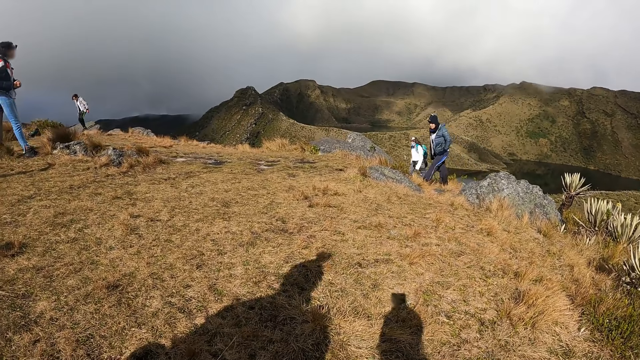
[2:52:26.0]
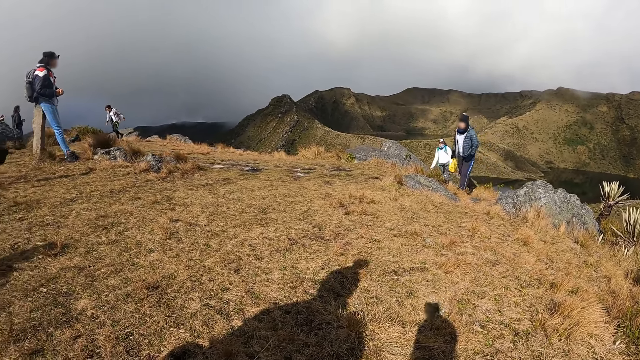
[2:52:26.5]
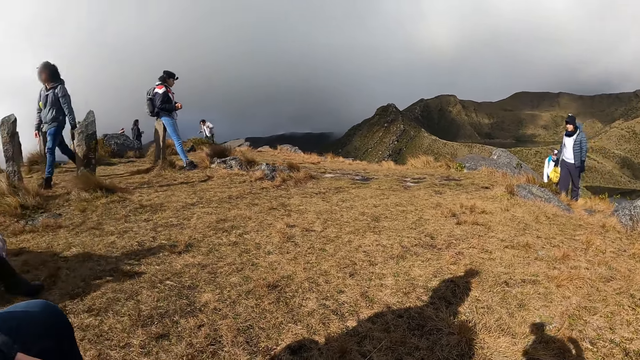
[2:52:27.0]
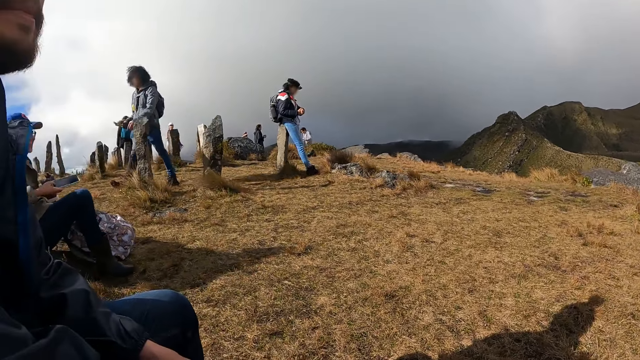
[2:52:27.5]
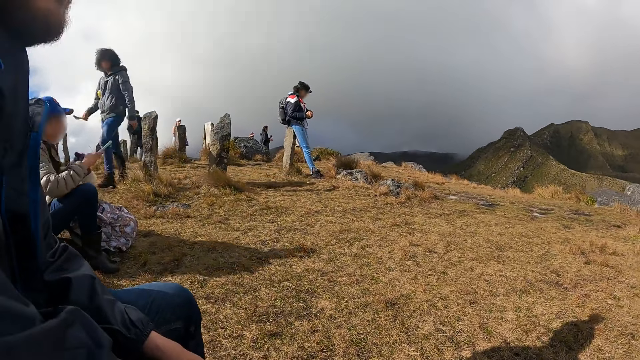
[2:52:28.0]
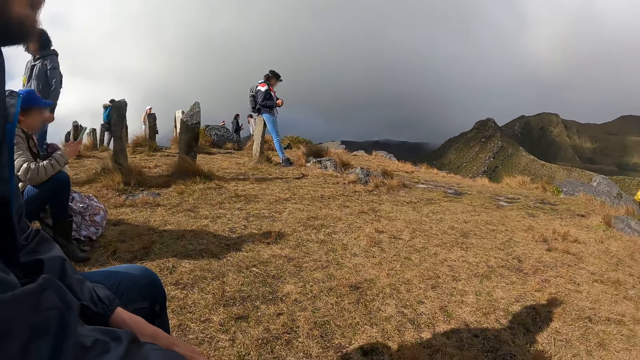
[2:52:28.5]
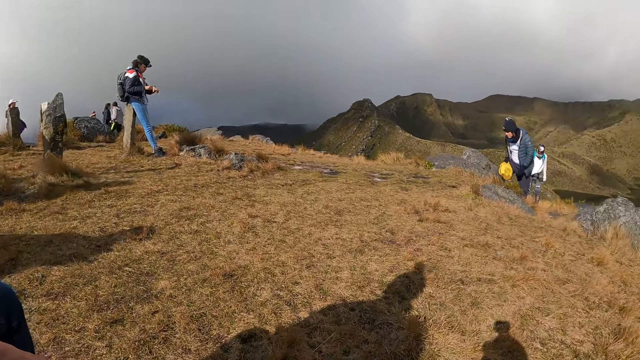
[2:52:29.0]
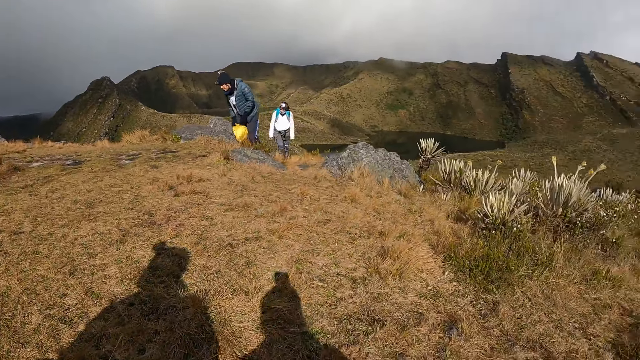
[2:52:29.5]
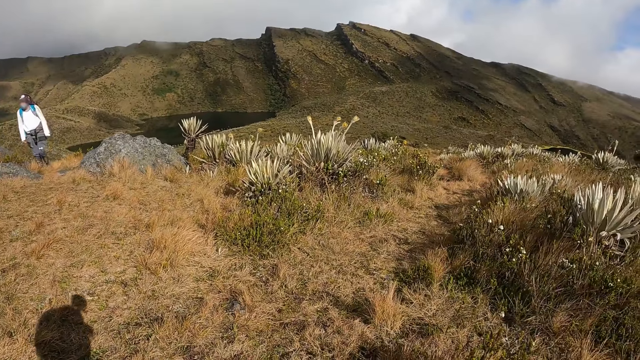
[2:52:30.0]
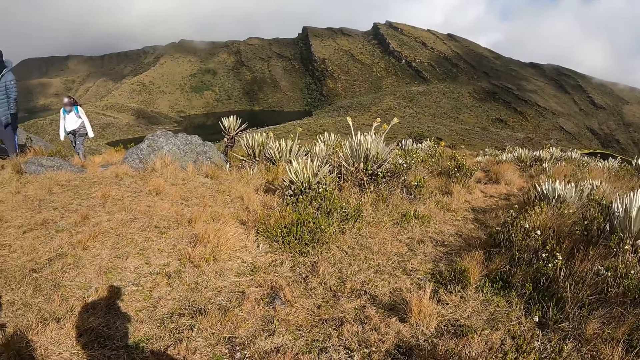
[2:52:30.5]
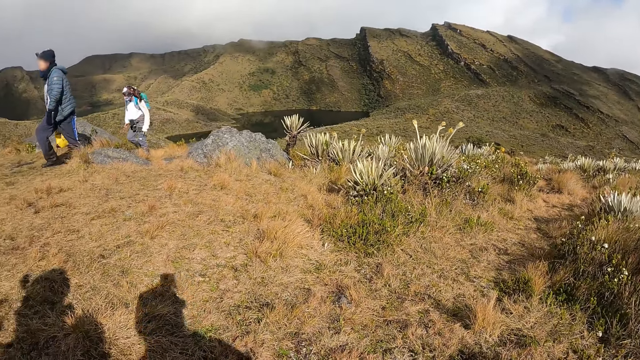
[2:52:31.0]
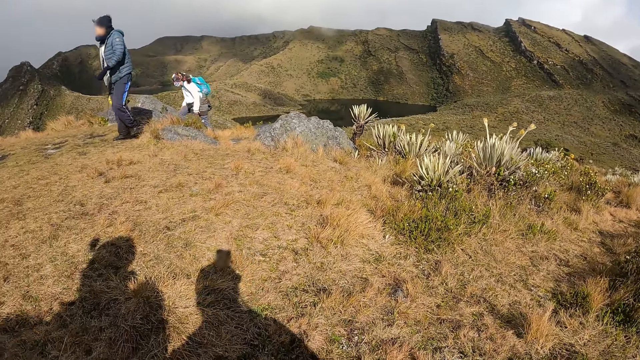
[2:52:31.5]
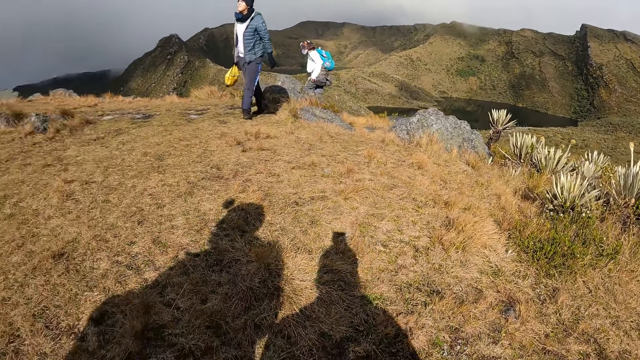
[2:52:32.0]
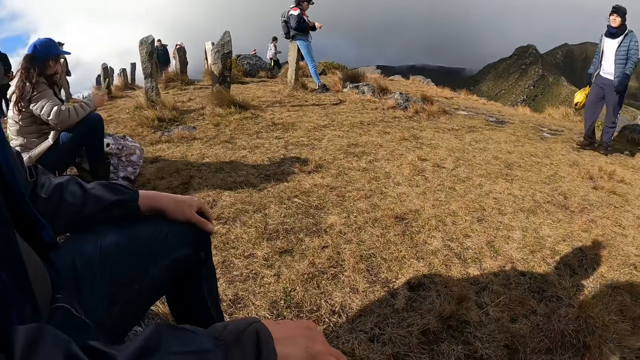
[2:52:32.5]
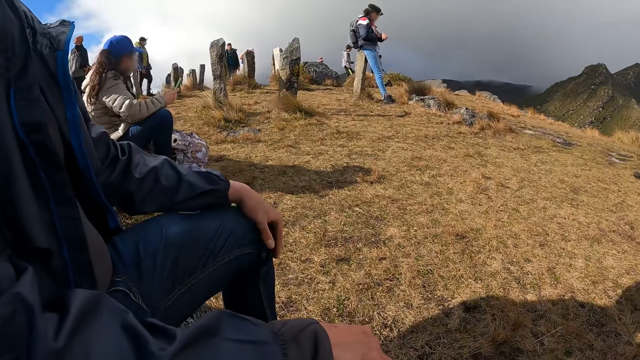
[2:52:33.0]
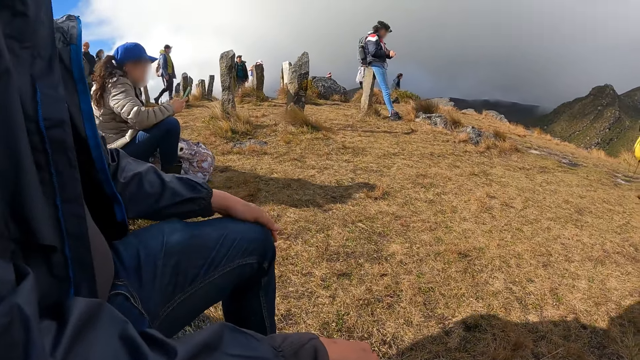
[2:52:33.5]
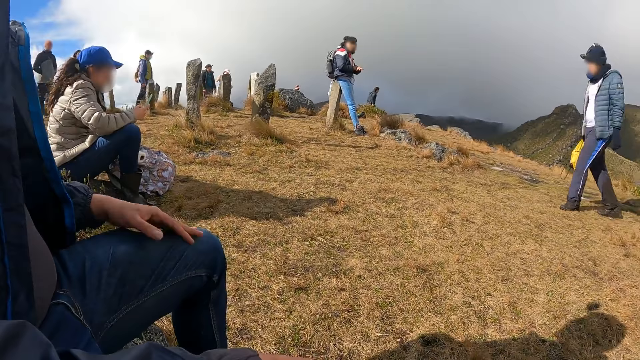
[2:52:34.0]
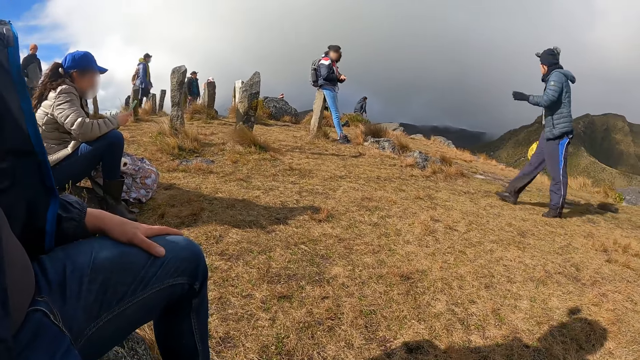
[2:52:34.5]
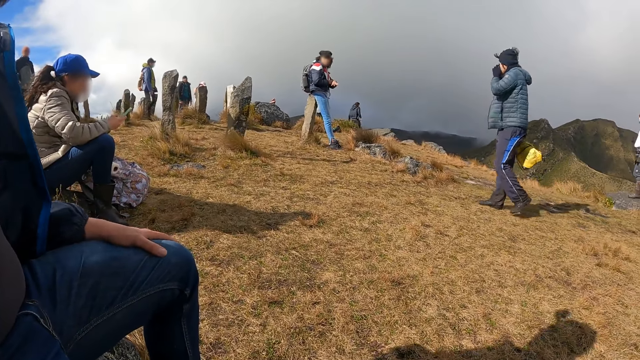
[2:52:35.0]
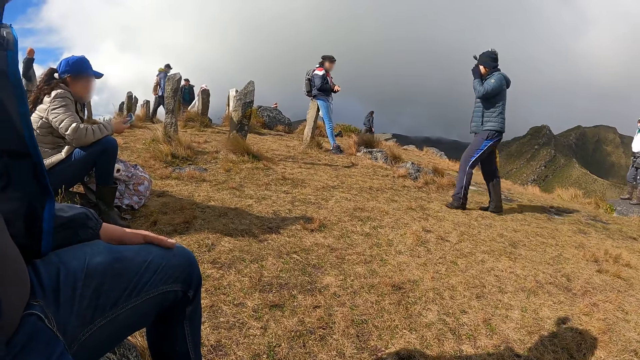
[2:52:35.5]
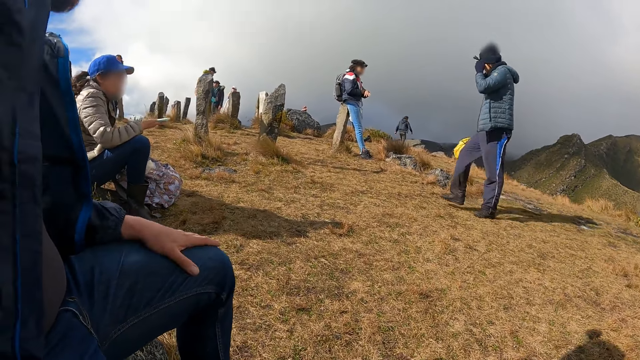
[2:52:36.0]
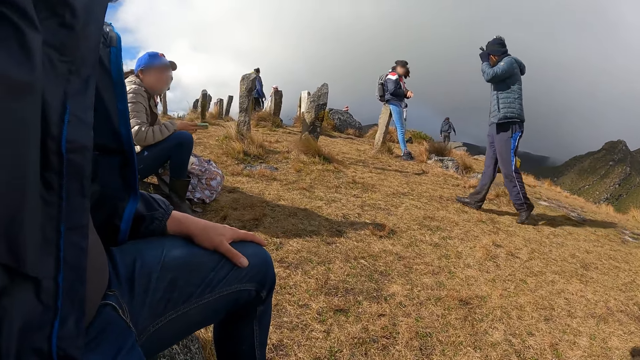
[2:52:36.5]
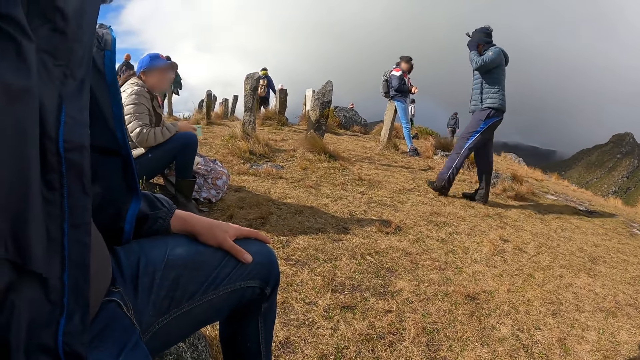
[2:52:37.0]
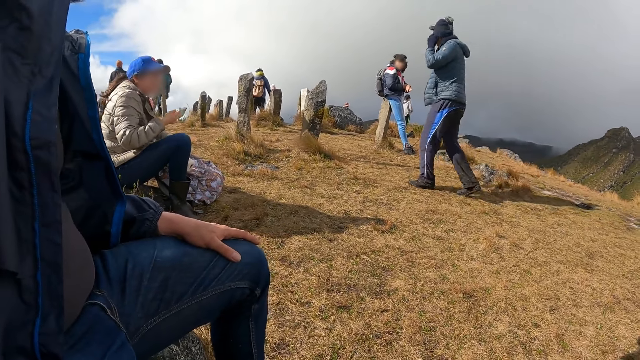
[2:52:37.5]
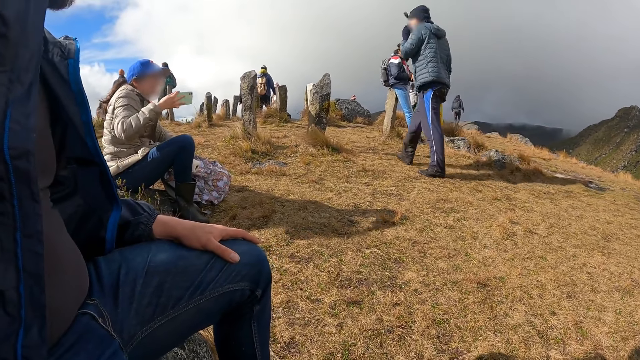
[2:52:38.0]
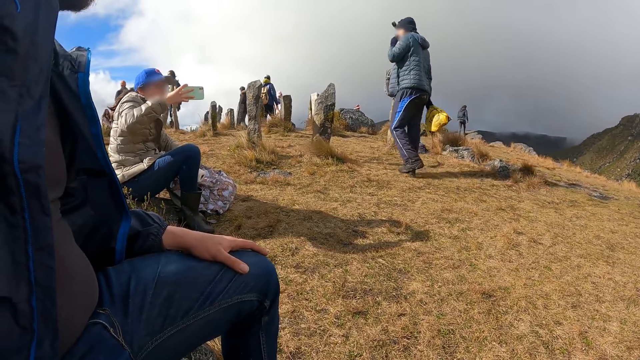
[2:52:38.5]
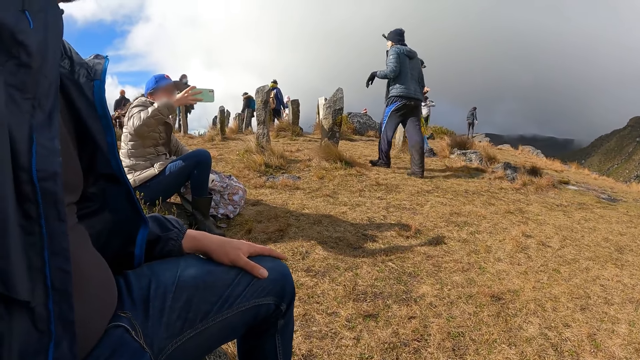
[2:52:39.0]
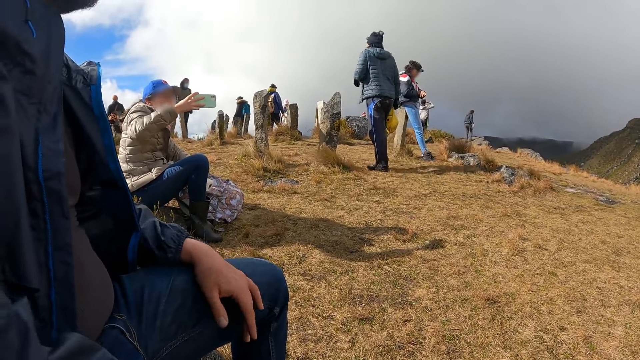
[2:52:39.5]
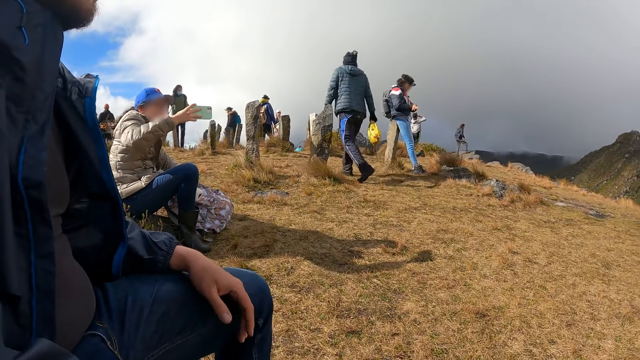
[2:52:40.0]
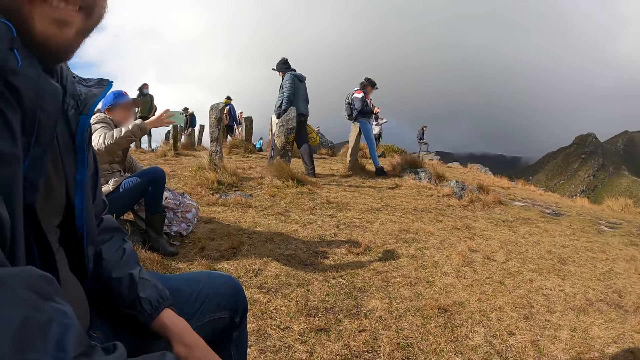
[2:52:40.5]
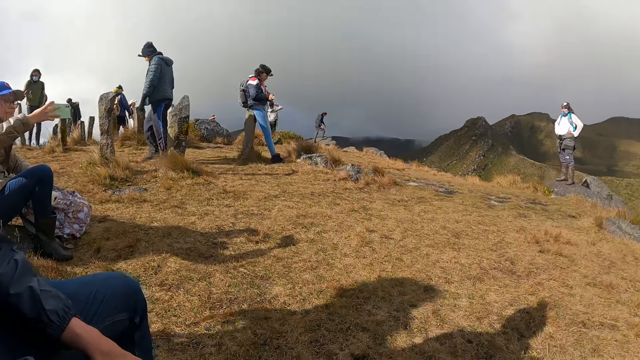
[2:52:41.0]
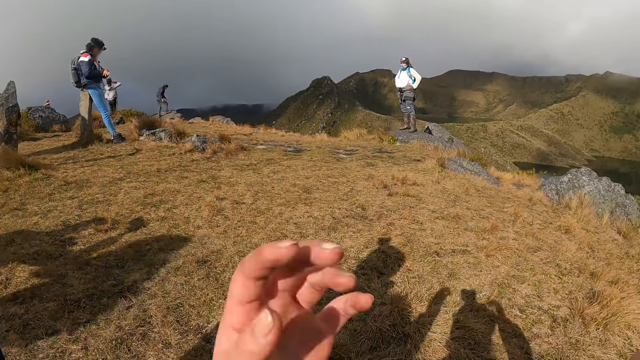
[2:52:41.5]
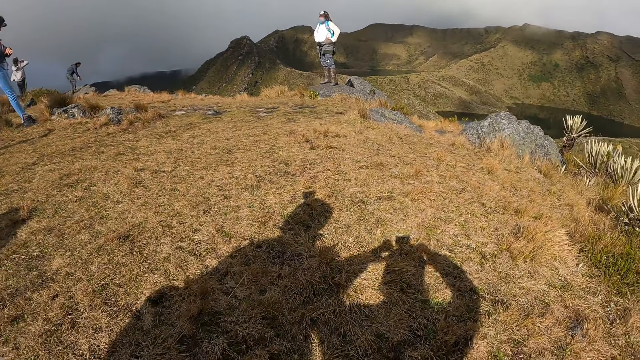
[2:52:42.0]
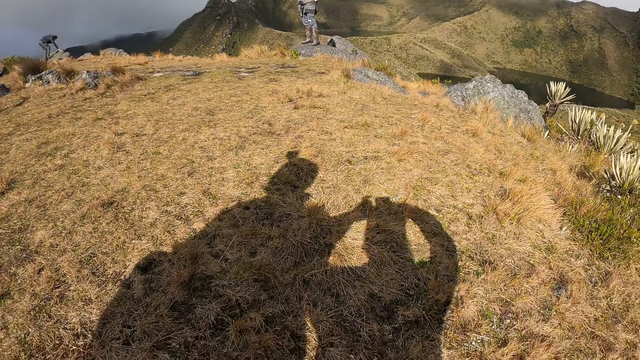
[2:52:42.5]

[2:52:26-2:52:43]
The man dusts his left knee with his left hand. The woman takes a selfie with a phone in her right hand.
